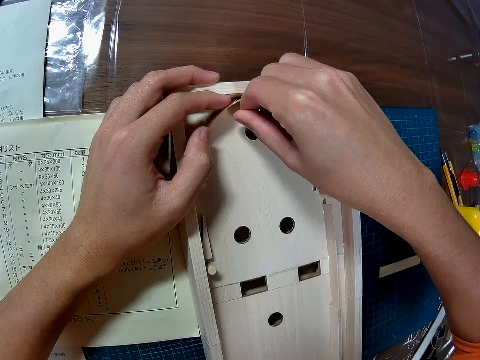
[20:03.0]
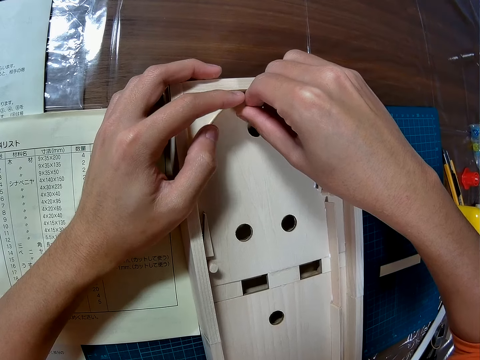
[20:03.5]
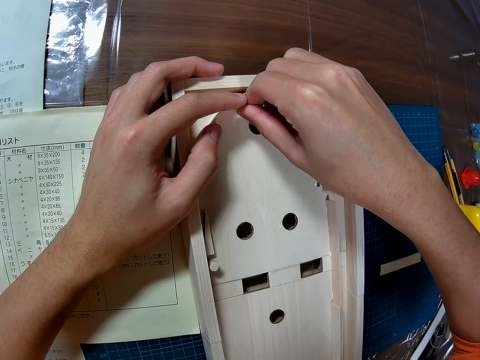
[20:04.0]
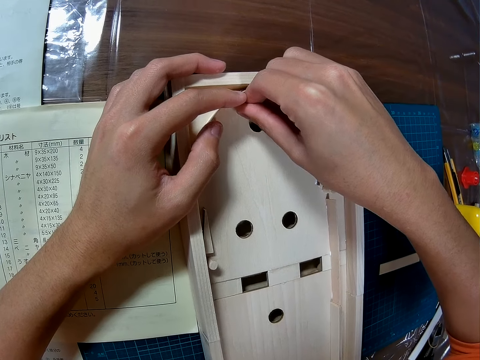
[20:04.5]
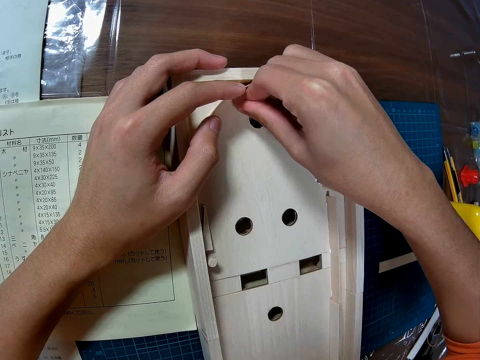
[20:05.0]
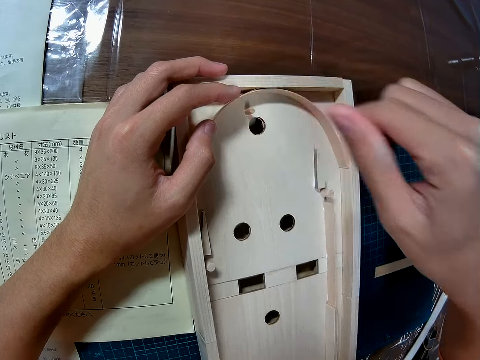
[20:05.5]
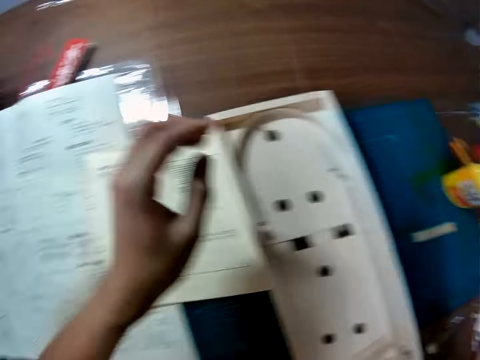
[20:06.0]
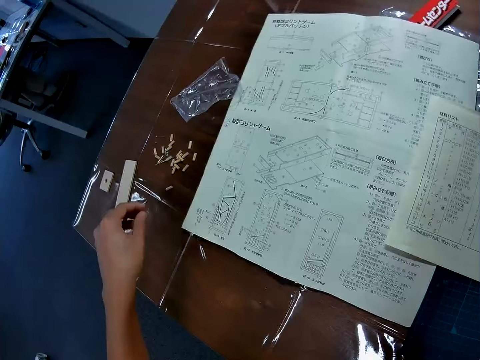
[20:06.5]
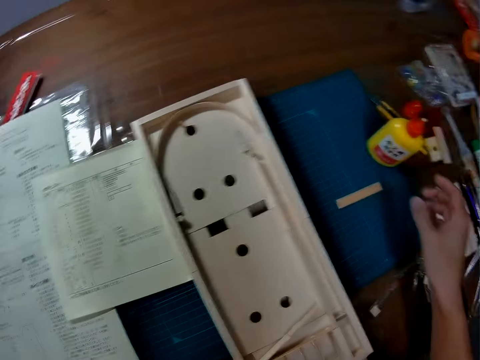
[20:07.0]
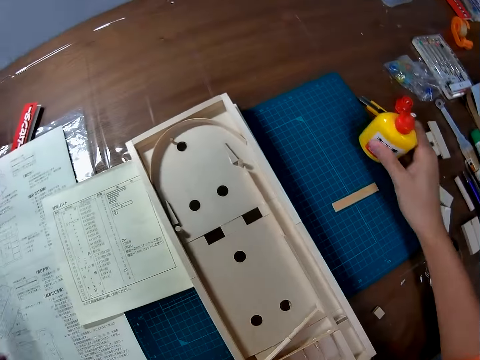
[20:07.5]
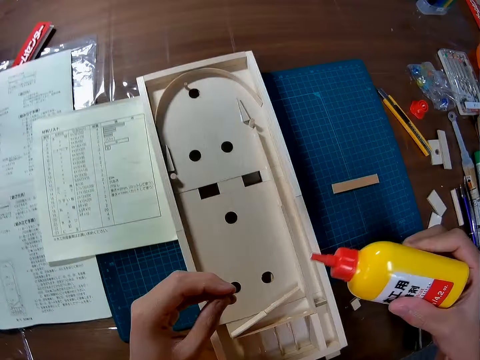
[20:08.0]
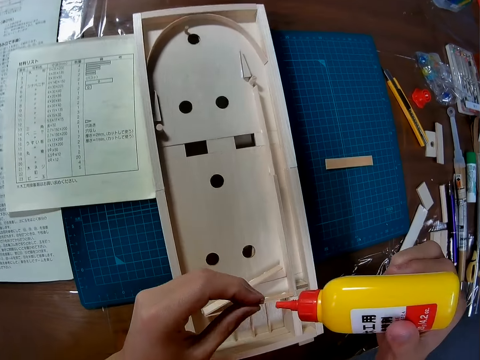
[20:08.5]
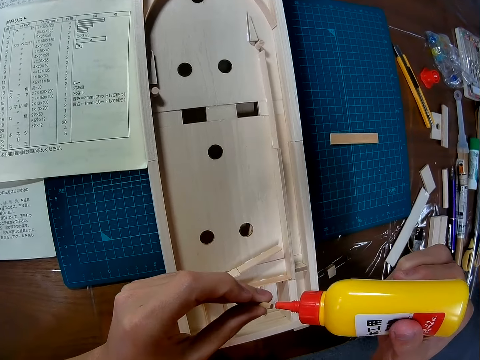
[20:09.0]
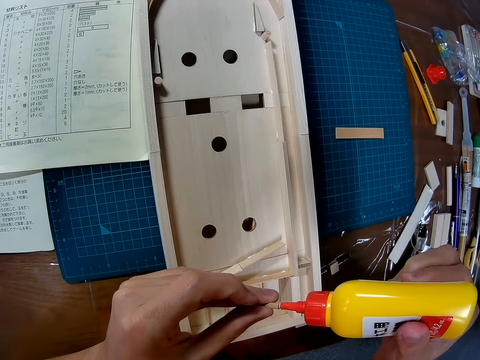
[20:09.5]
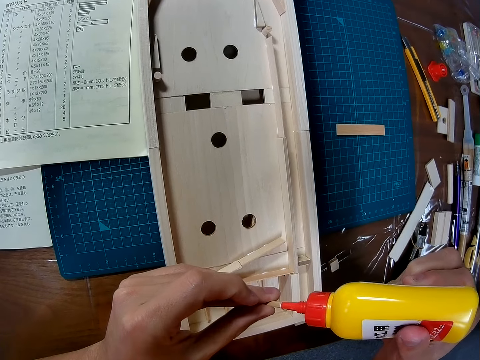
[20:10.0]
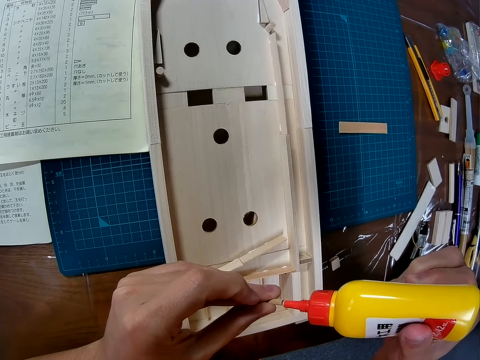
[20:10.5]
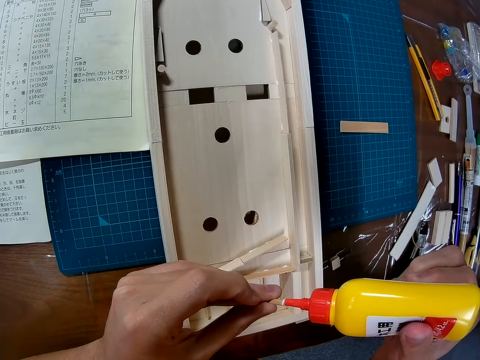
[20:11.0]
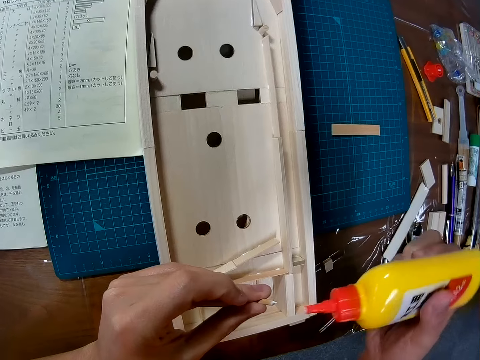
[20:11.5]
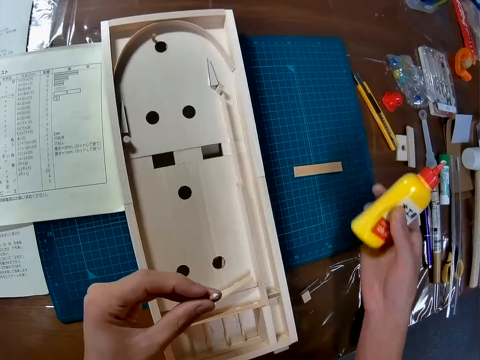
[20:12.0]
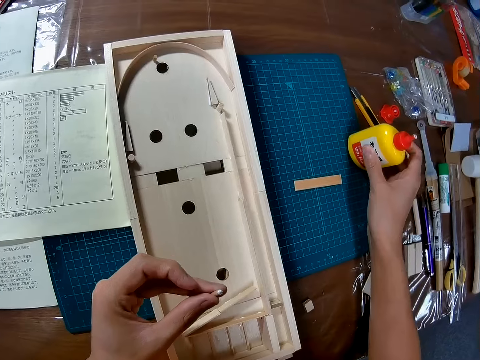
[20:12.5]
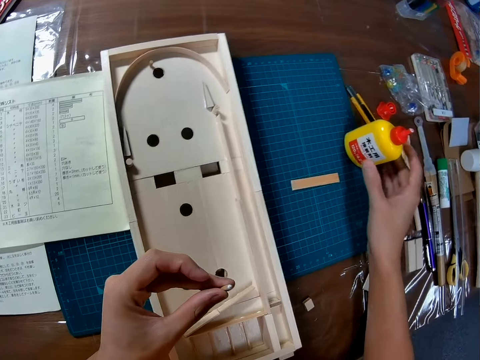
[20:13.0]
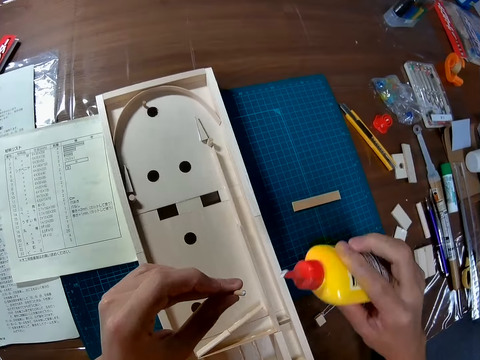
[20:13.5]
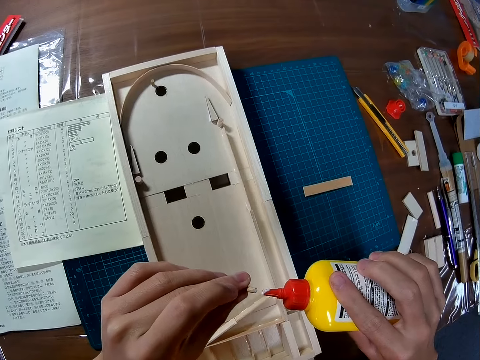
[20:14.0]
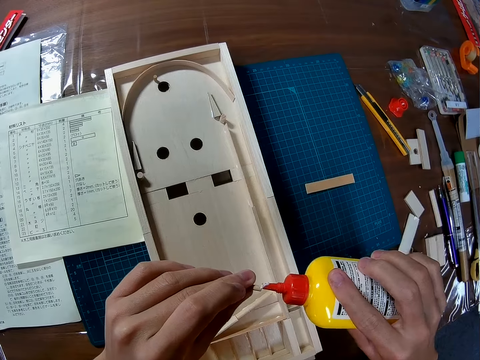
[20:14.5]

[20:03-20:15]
The camera wearer puts something on the wooden pinball. They remove a hand from the wooden pinball. They pick up a piece of wood. They pick up glue or a glue bottle from the table. They put glue on the piece of wood. They put the glue bottle on the table. They pick up the glue bottle.

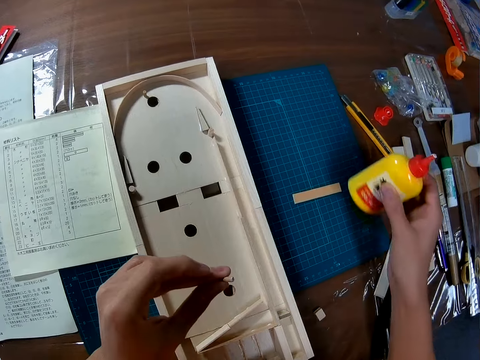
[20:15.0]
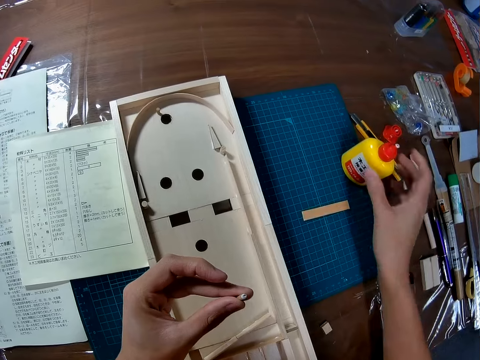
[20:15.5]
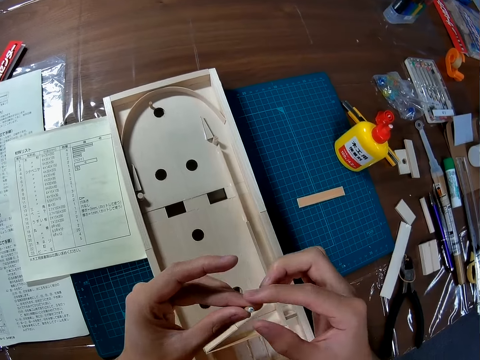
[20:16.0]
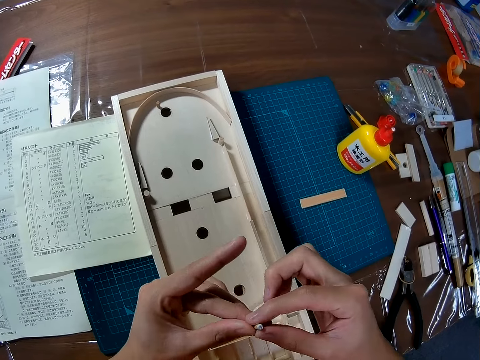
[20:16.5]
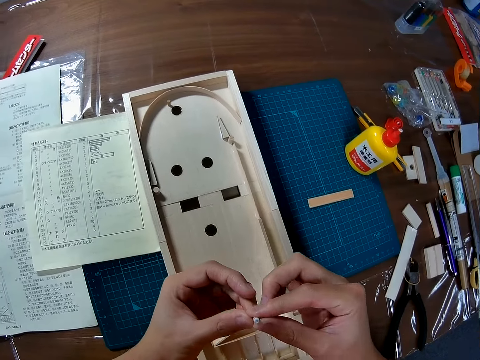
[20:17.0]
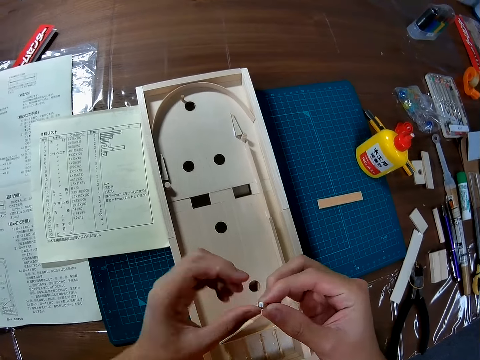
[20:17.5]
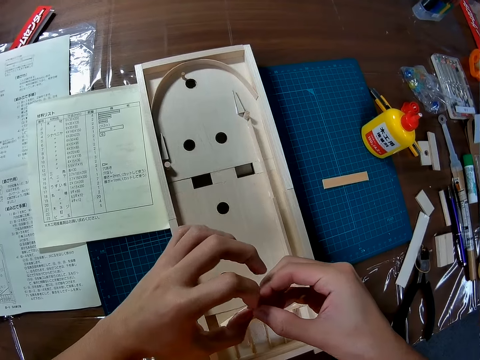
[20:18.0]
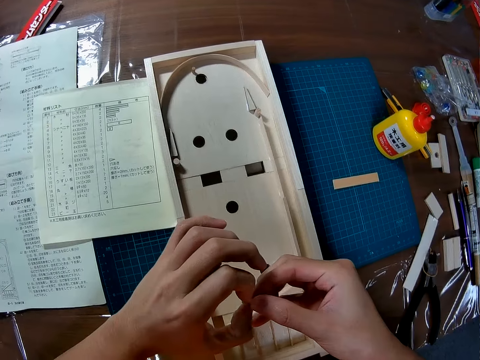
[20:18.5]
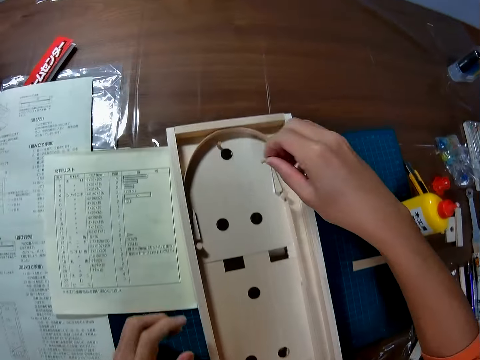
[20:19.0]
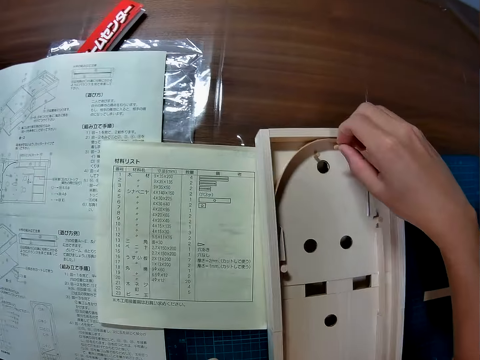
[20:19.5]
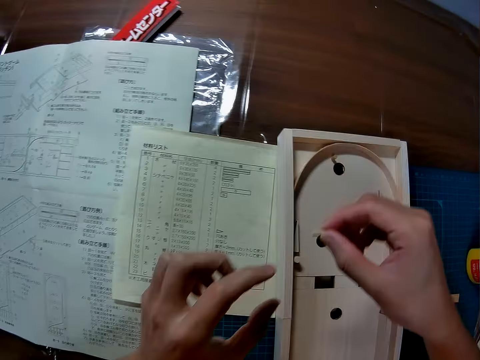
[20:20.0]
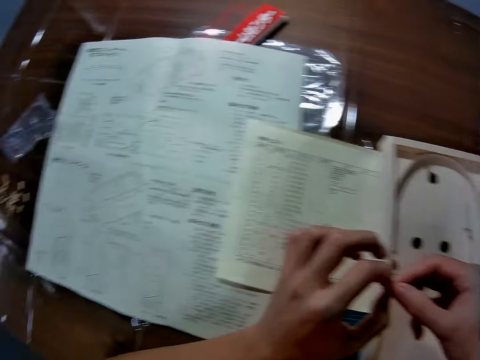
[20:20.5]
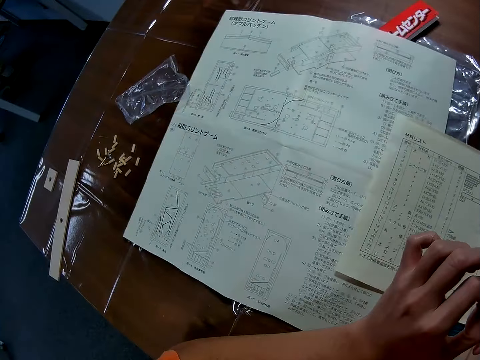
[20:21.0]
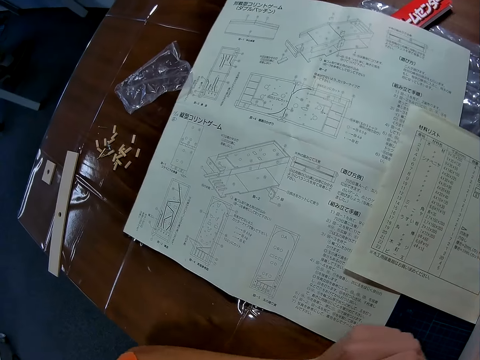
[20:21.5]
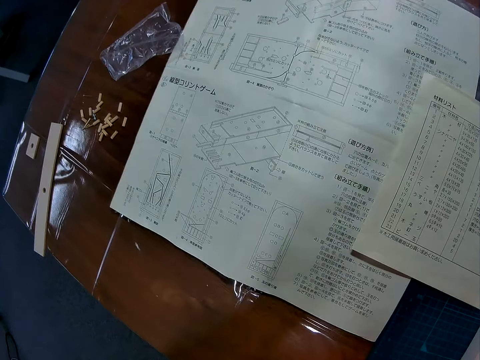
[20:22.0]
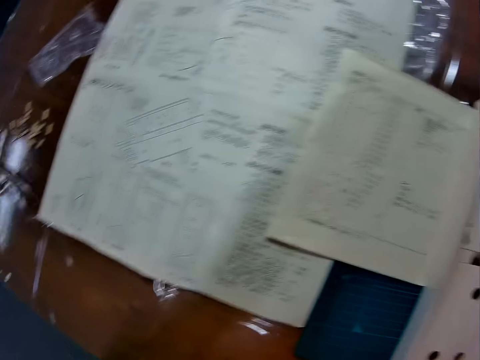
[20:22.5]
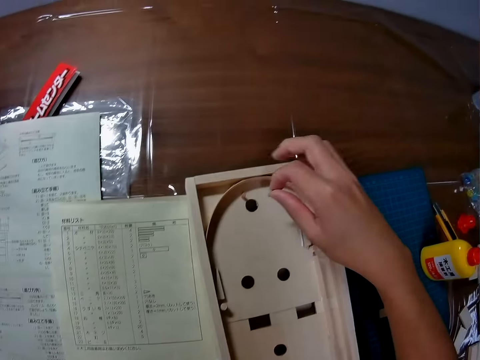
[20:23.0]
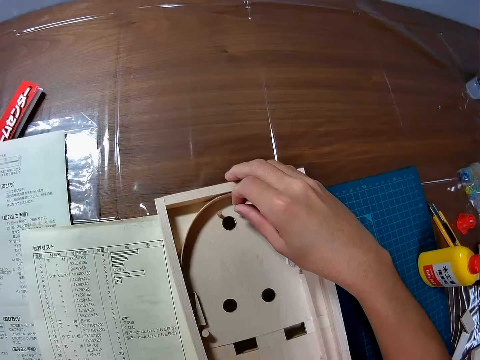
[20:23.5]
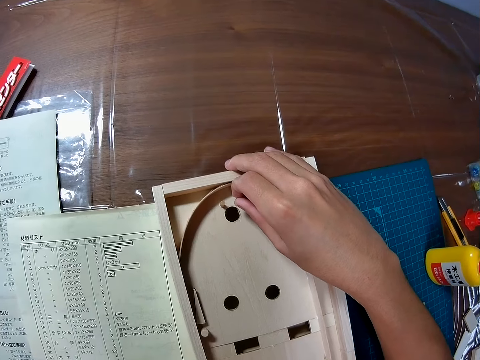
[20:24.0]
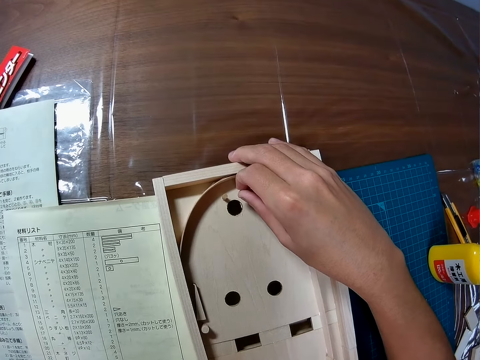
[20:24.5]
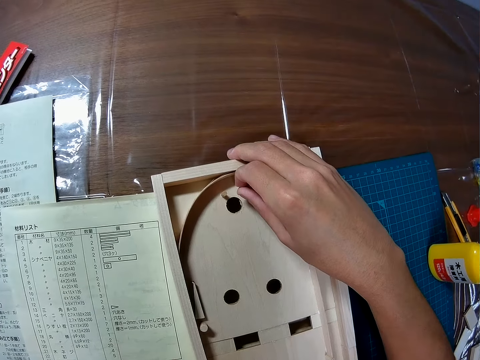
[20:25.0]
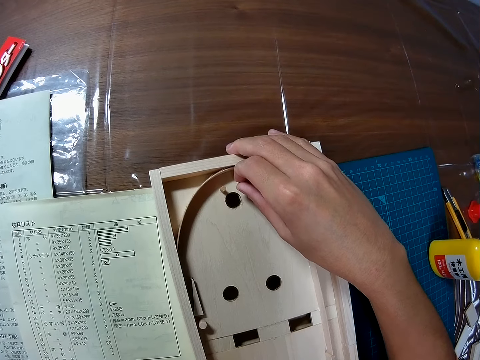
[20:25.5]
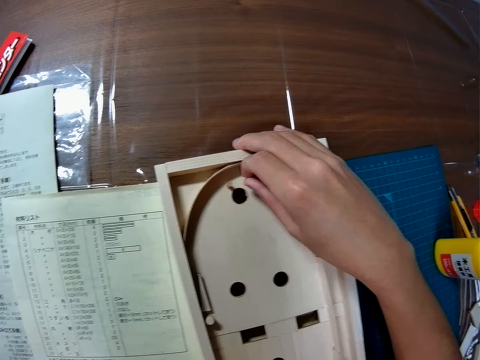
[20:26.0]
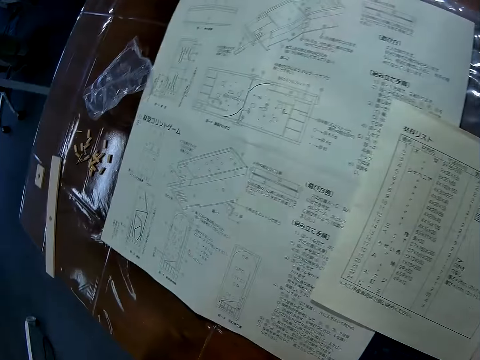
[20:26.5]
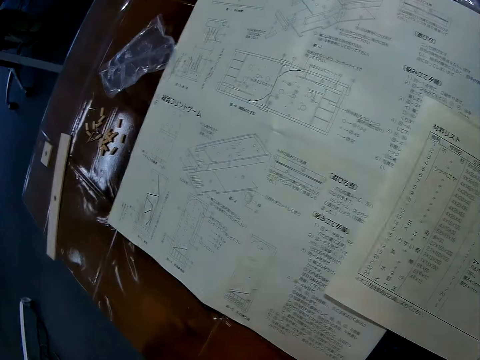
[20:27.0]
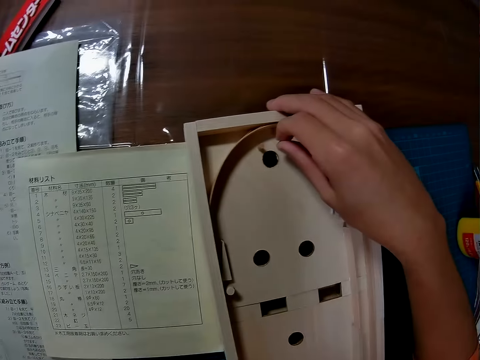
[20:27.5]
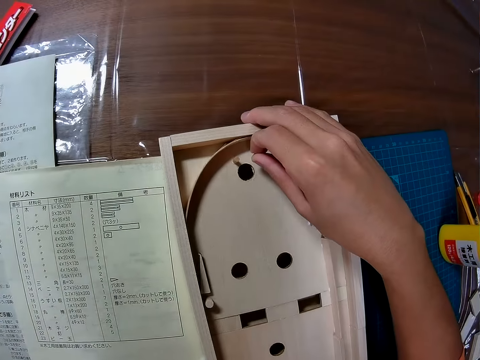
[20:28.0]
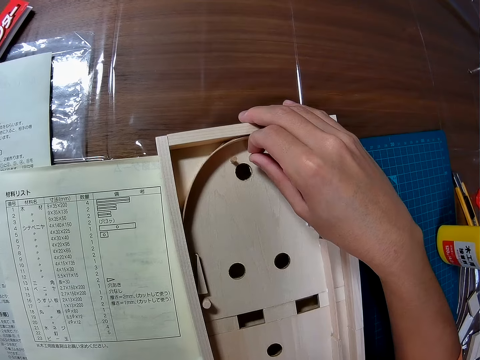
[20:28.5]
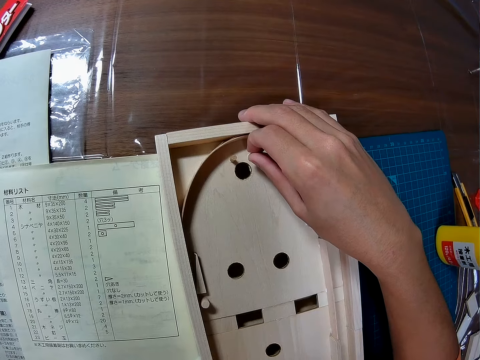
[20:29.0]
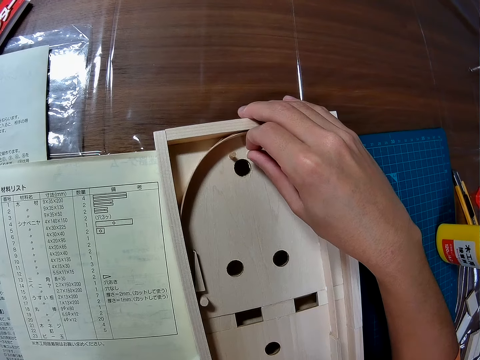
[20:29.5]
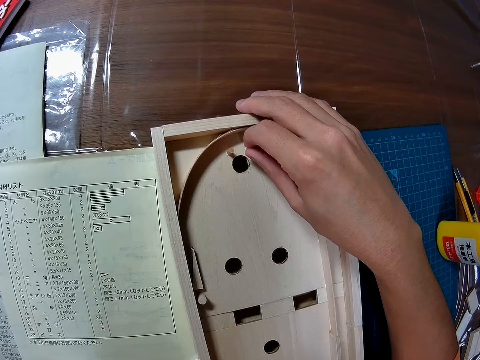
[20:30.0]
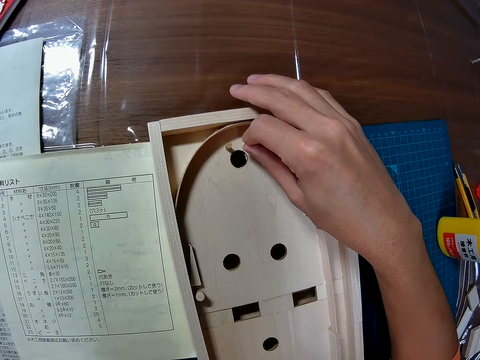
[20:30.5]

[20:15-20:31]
The camera wearer pours glue on something. They put the glue bottle on the table. They exchange something to the other hand. They hold something with the other hand. They move something toward the wooden pinball. They glue the piece of wood to the wood structure. They move something away from the wooden pinball. They hold something with the other hand. They put something on the wooden pinball.
